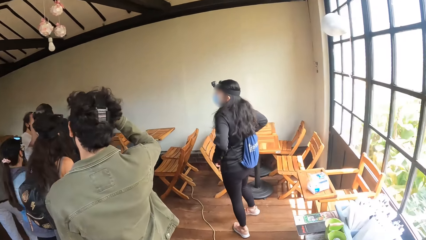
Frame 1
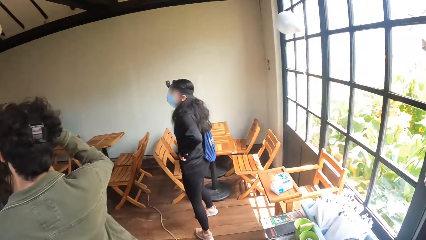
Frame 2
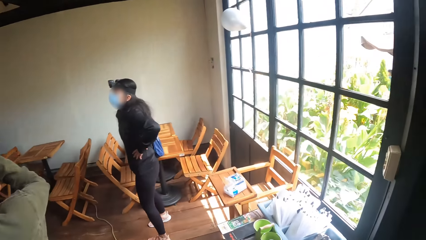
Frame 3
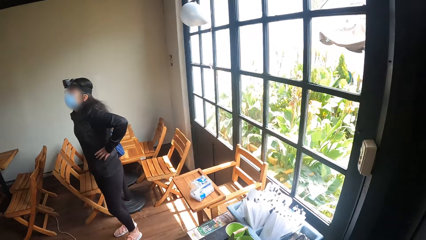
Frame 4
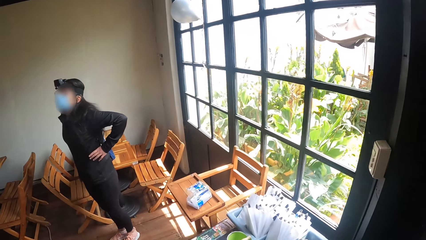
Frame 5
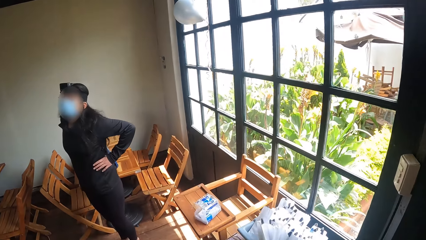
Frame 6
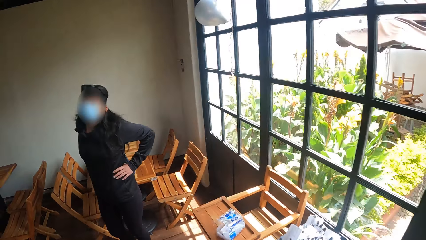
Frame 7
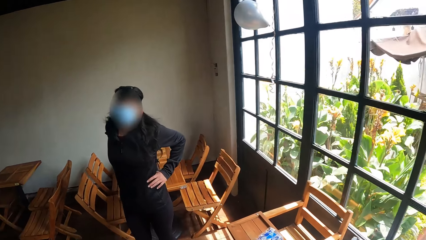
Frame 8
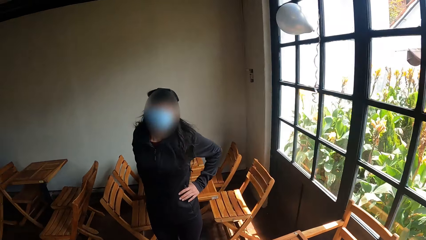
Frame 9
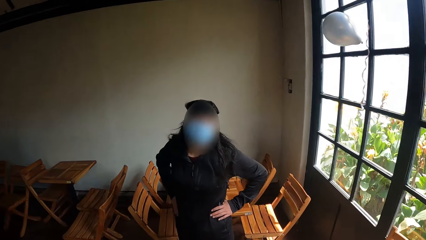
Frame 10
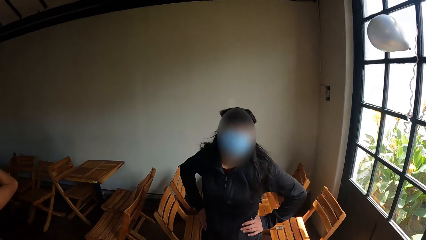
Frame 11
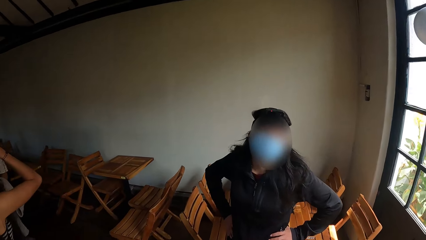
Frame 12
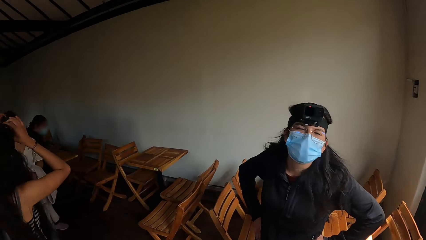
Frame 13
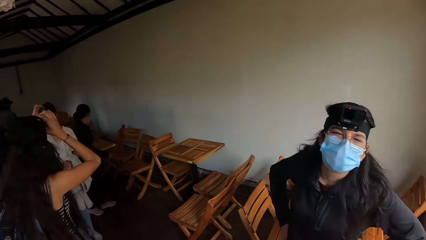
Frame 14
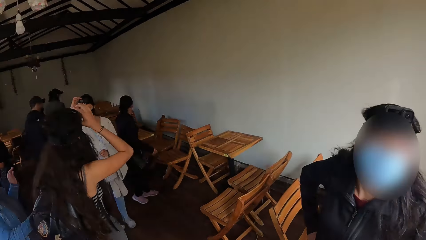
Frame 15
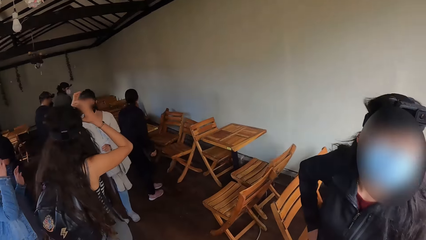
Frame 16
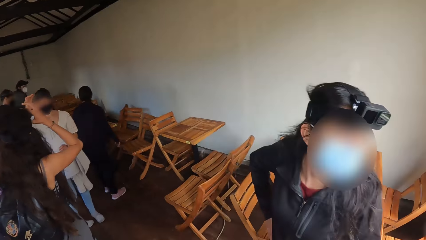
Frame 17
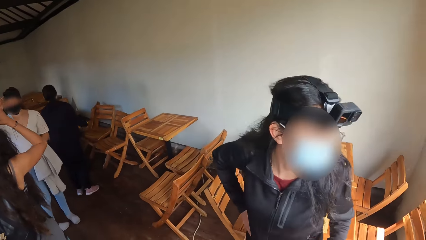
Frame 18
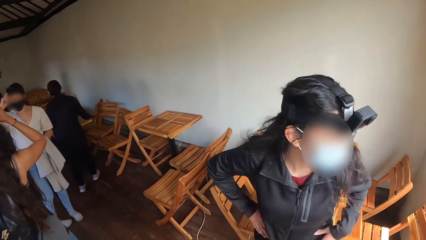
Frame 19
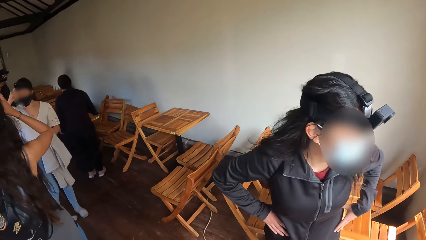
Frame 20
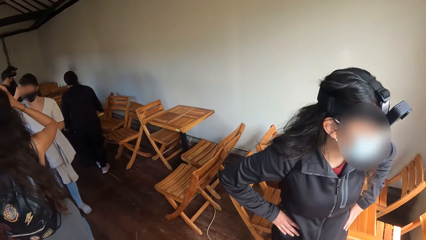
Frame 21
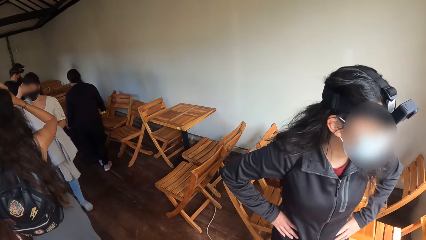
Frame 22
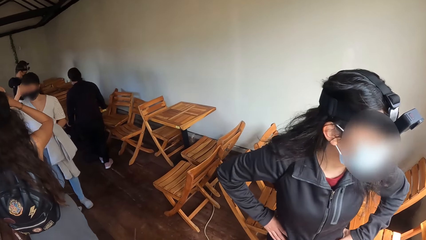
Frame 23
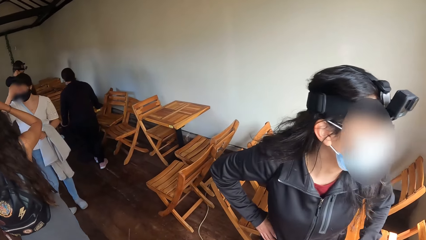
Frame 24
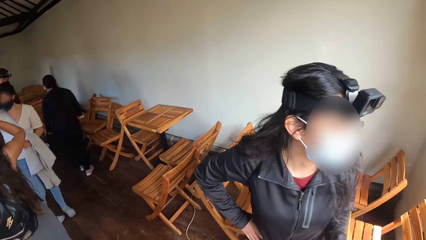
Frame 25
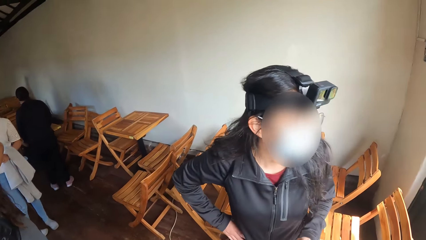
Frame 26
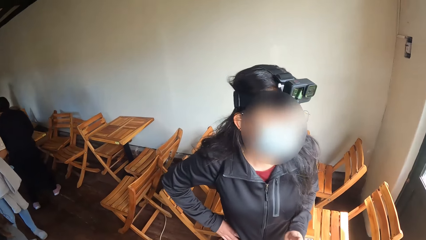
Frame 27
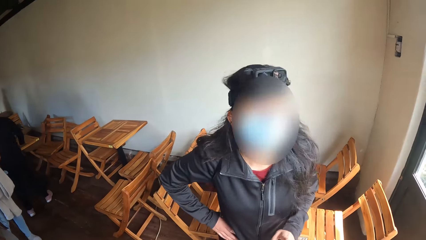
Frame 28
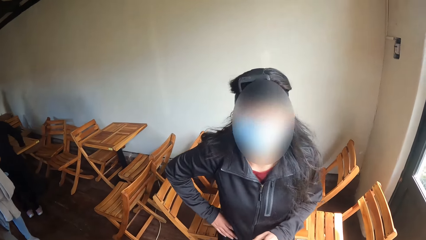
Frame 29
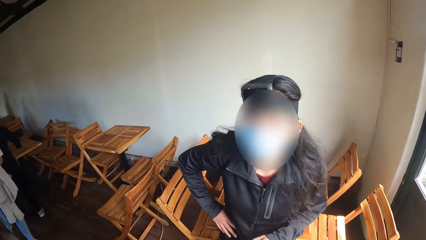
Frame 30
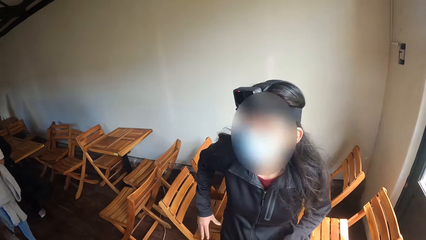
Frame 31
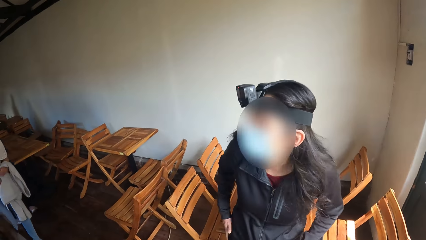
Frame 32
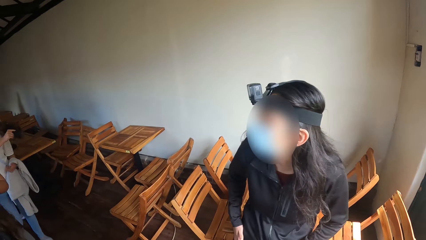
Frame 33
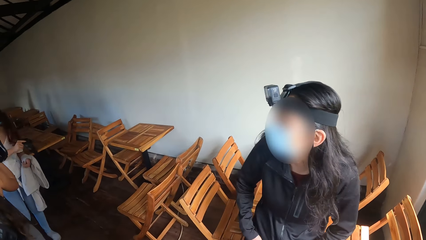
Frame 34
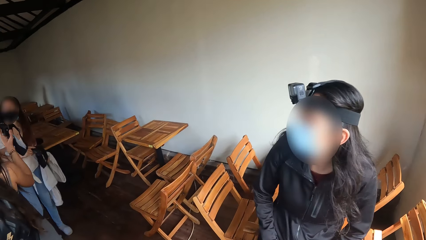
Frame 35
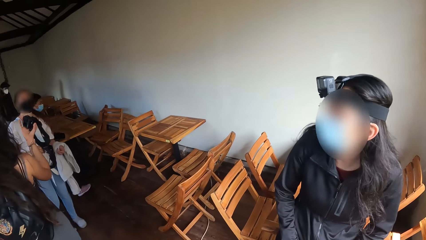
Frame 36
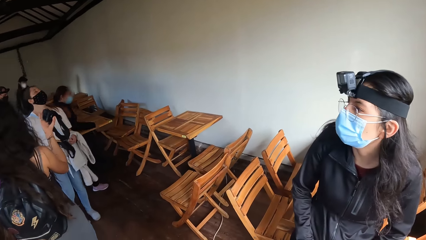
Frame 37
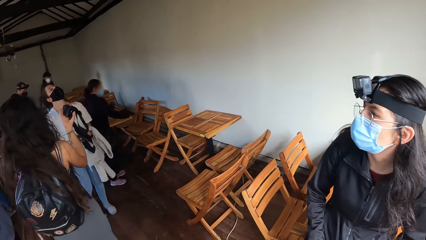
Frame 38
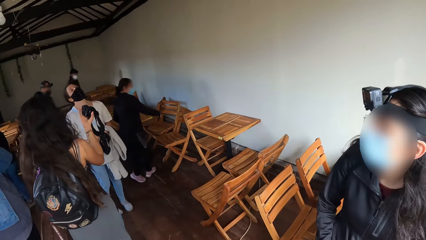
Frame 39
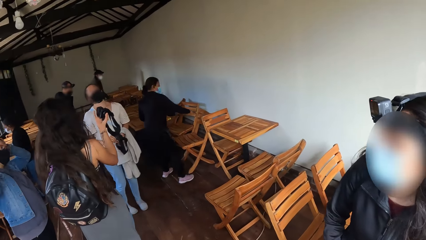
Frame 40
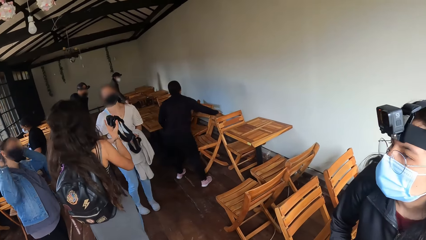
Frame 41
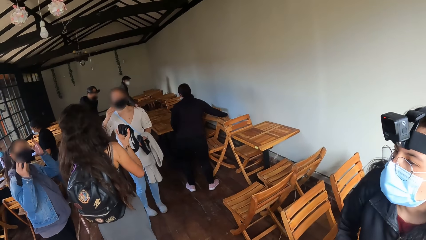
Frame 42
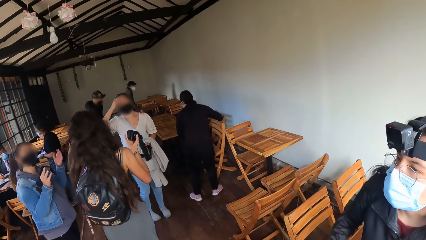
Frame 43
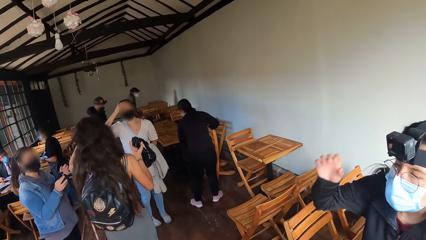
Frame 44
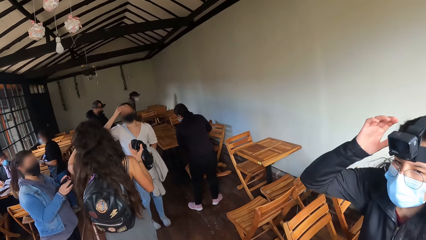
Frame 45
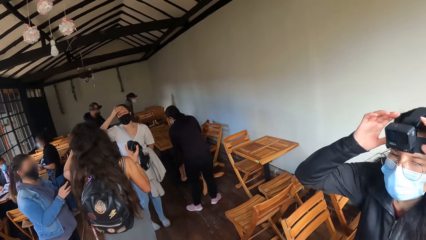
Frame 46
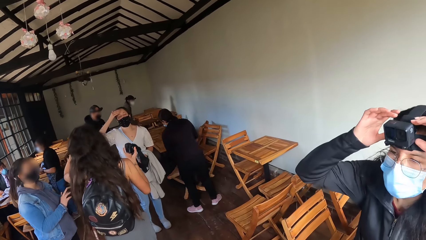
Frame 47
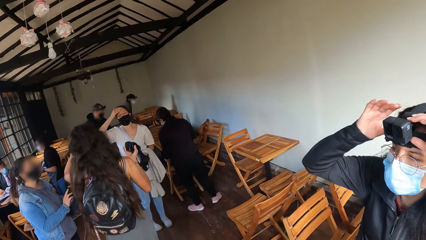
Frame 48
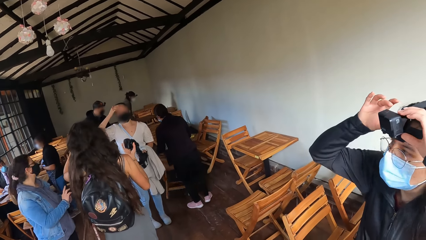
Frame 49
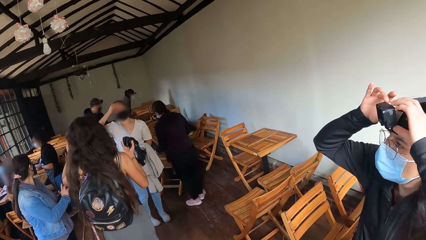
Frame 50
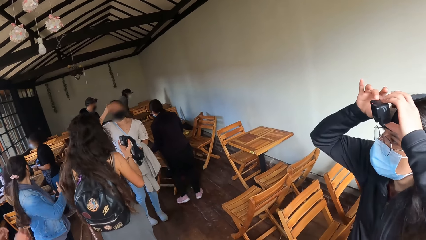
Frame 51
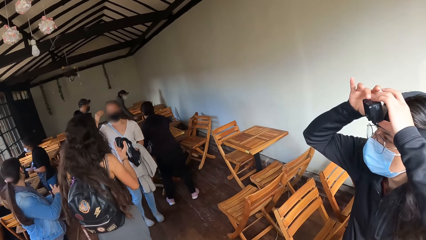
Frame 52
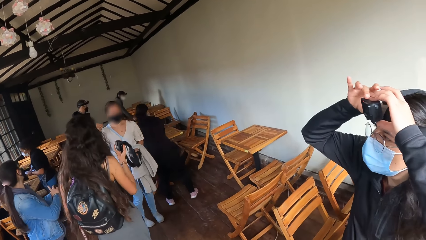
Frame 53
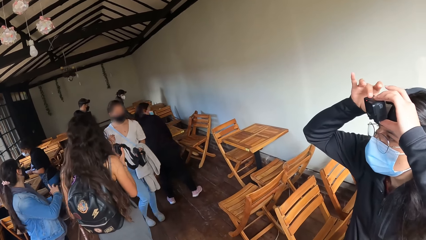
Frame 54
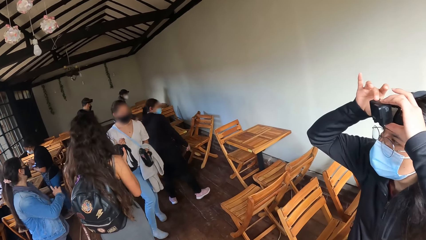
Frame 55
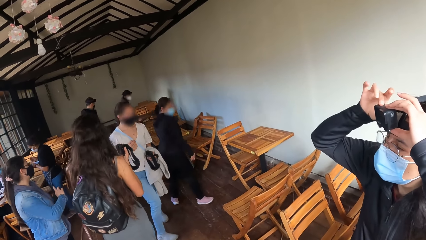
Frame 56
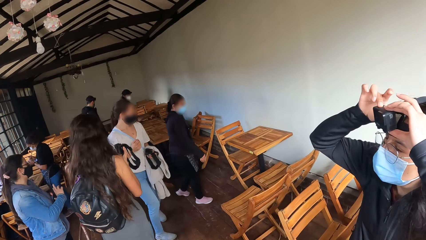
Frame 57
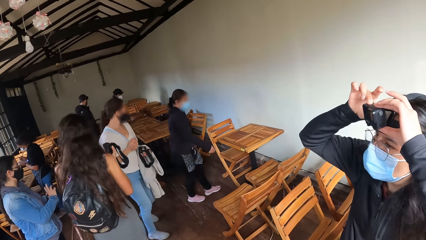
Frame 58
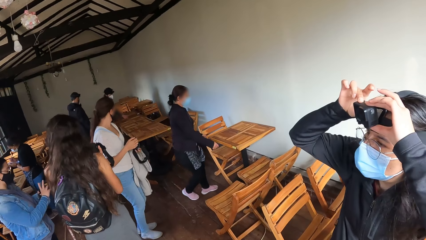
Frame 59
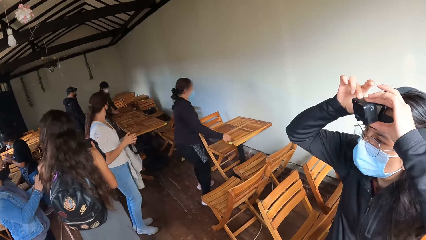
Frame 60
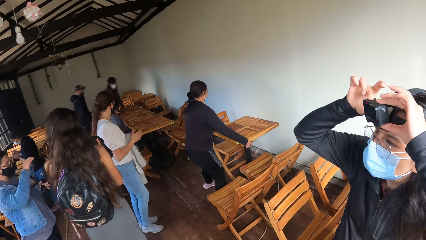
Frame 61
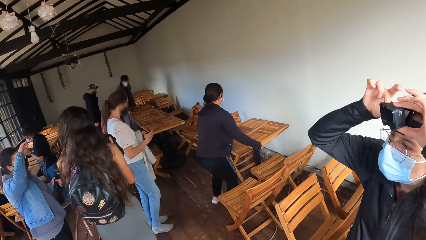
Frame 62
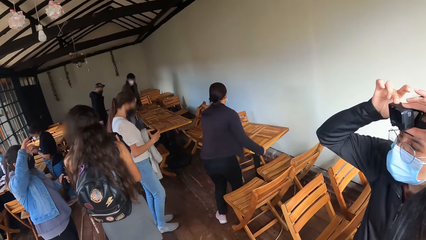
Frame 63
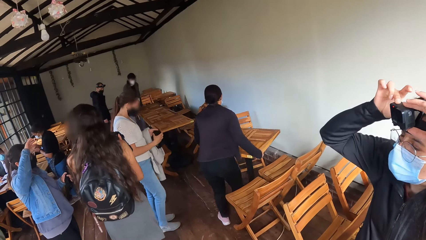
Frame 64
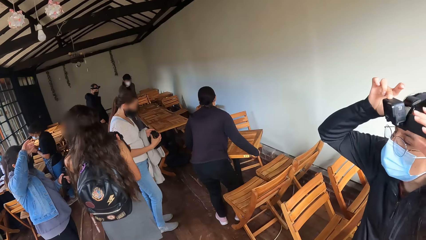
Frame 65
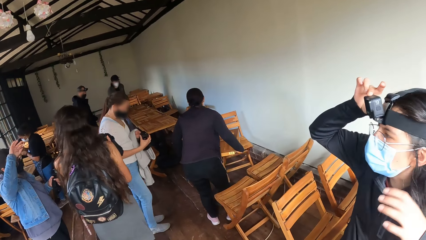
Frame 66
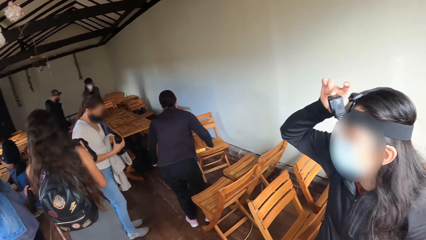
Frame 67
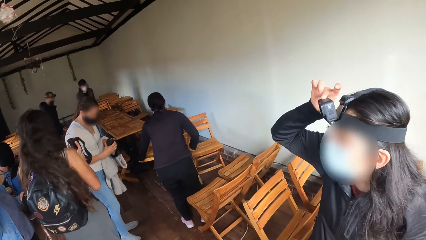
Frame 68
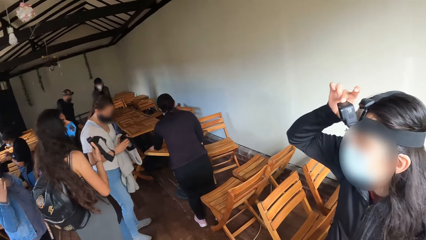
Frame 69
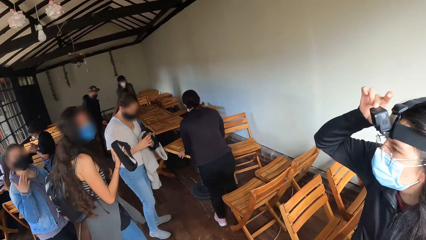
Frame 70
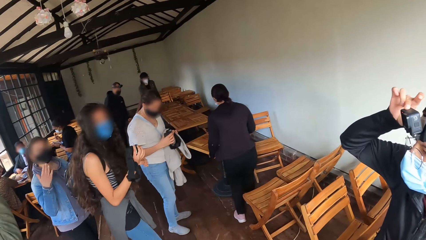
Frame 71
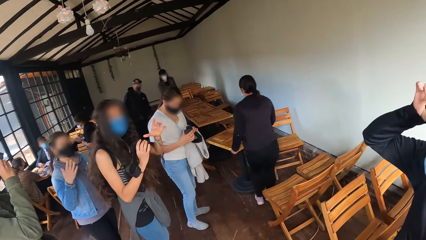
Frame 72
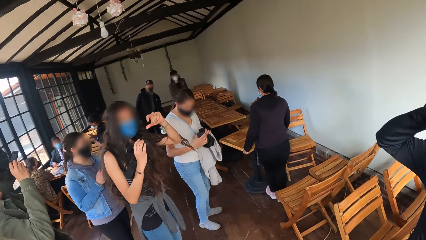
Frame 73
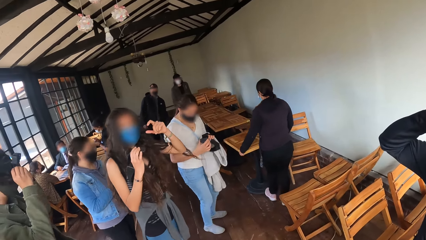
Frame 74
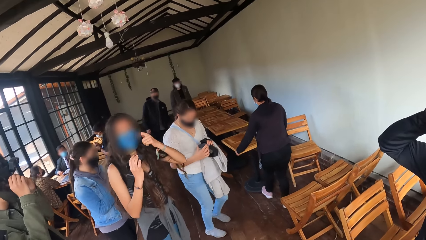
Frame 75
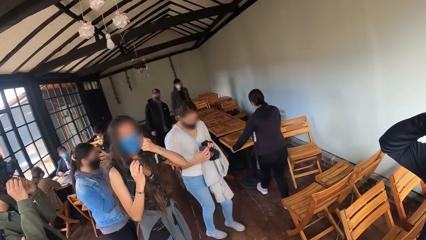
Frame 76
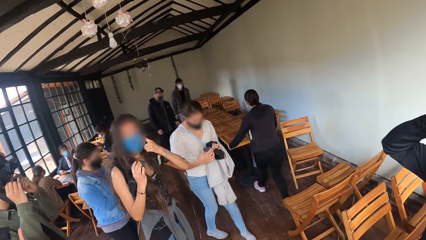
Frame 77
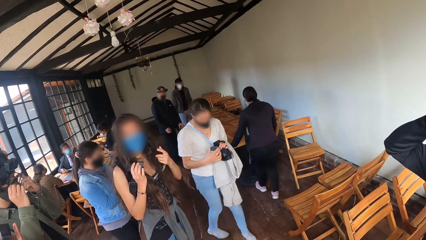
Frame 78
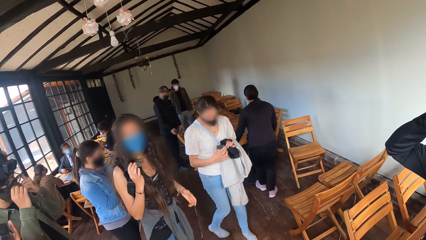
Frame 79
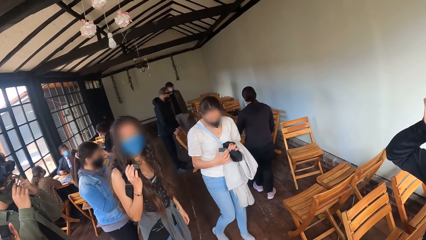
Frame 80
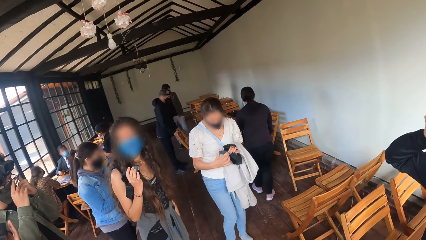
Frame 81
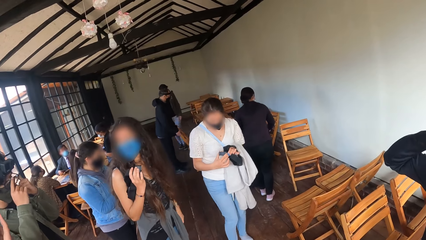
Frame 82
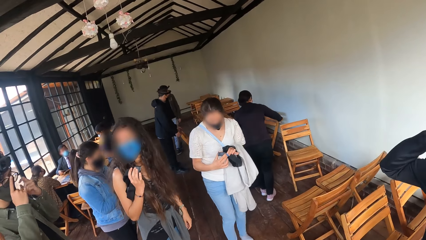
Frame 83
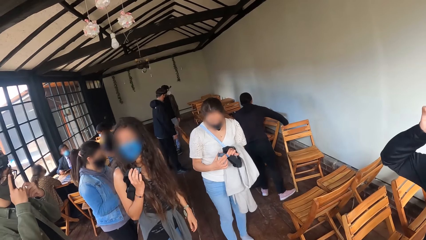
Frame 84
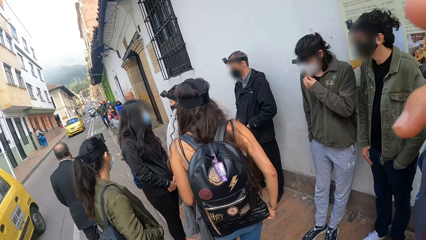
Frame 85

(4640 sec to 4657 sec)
The camera wearer looks around in the restaurant. They converse with a woman. The woman sits on a table. The camera wearer looks around. The woman adjusts the camera on the head.
